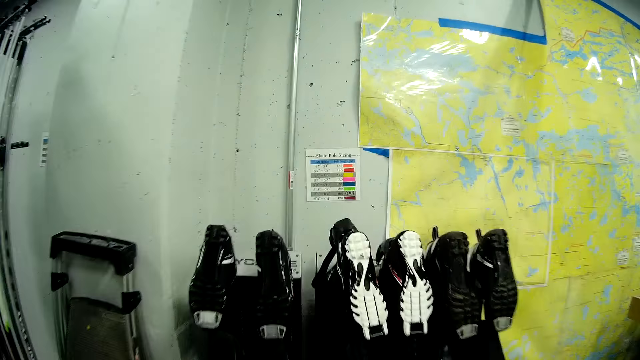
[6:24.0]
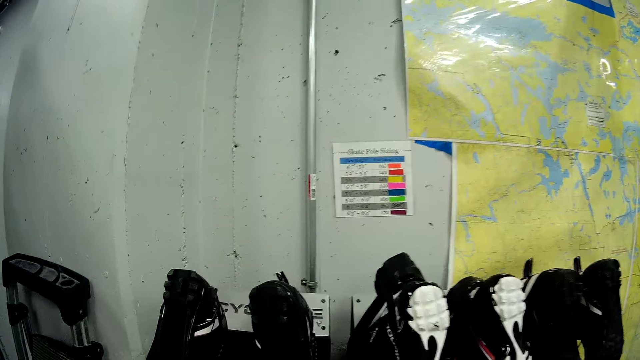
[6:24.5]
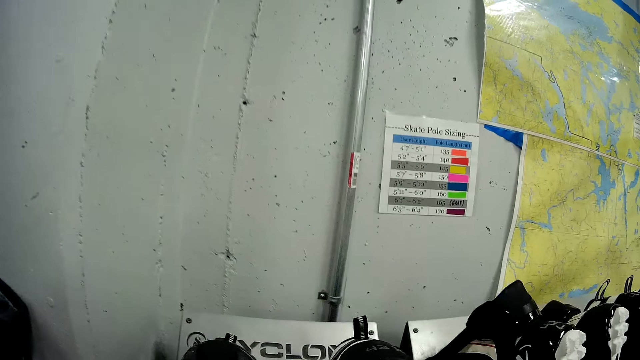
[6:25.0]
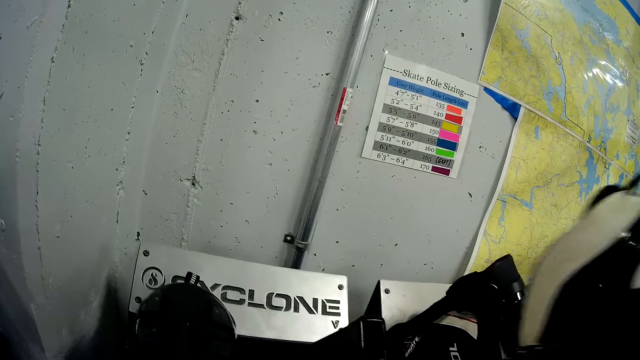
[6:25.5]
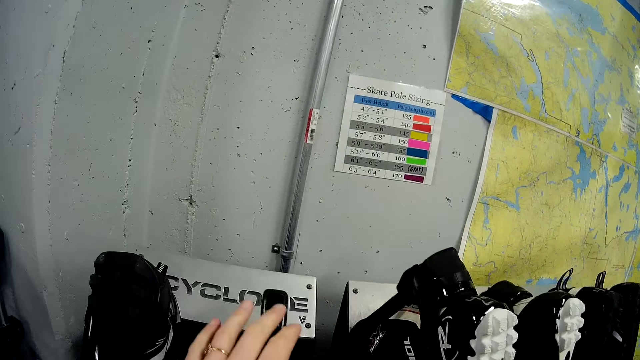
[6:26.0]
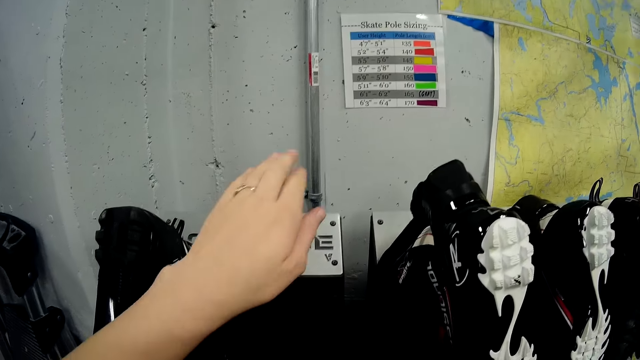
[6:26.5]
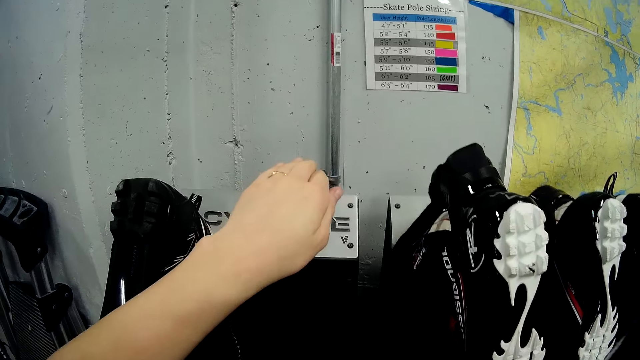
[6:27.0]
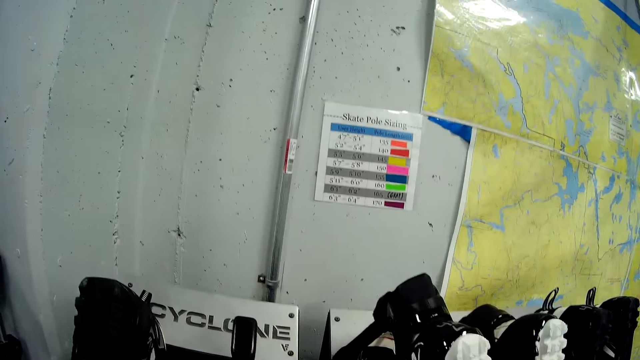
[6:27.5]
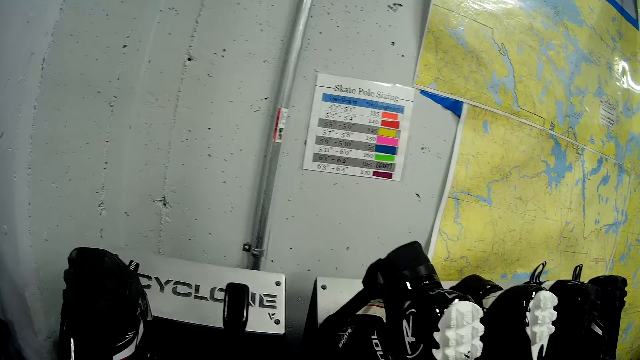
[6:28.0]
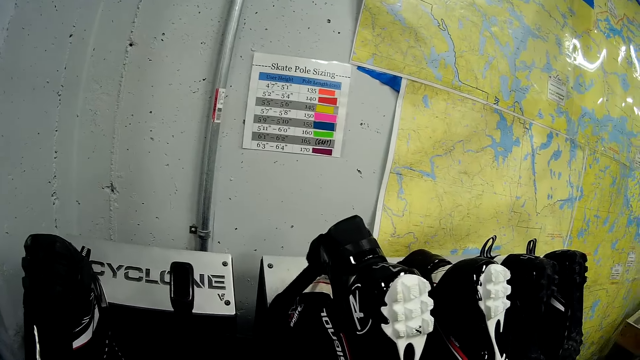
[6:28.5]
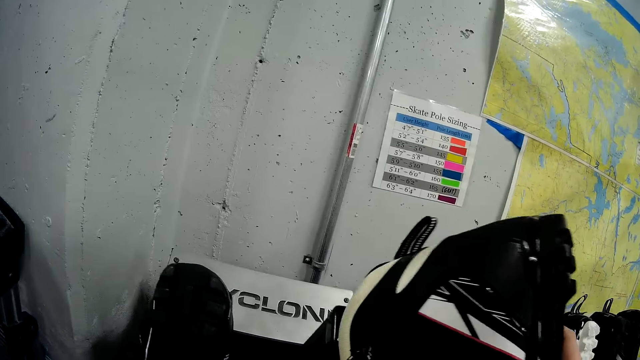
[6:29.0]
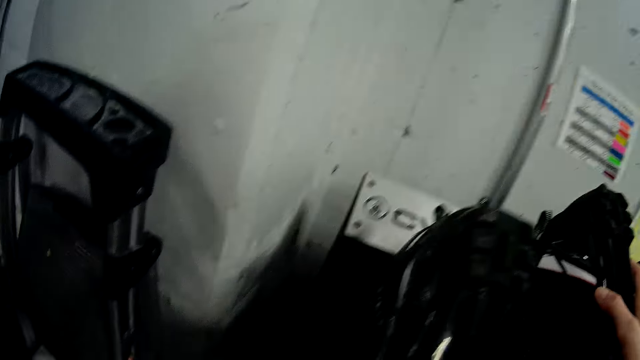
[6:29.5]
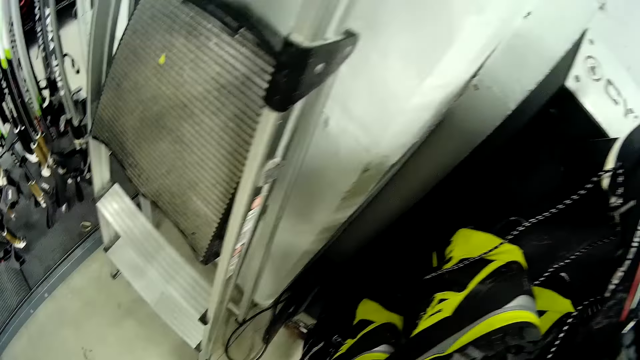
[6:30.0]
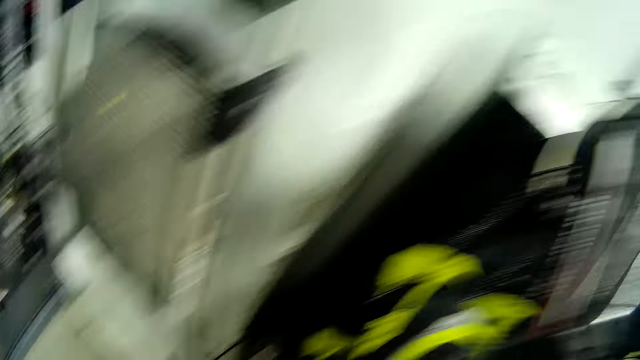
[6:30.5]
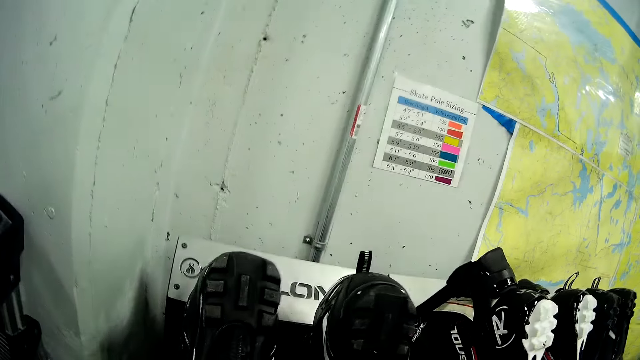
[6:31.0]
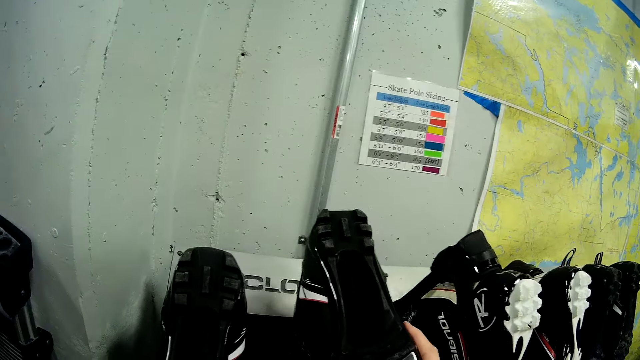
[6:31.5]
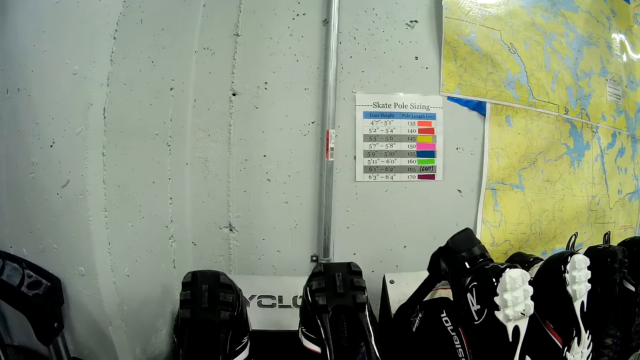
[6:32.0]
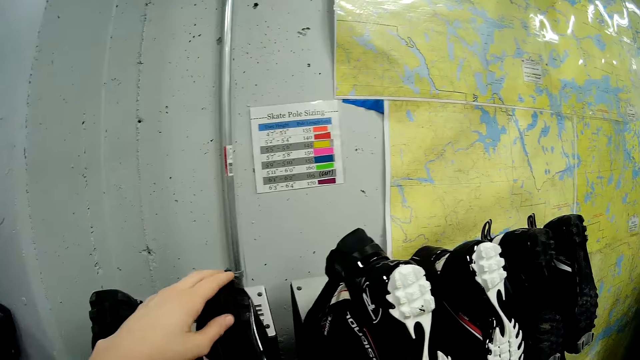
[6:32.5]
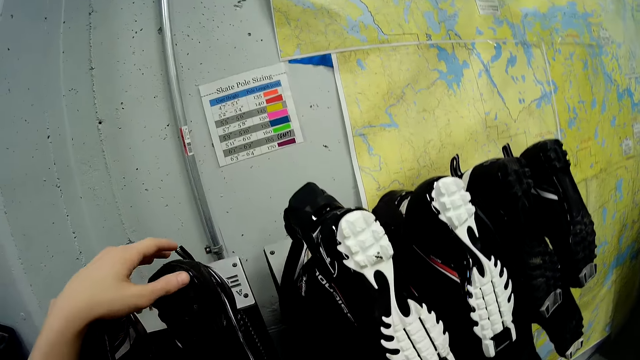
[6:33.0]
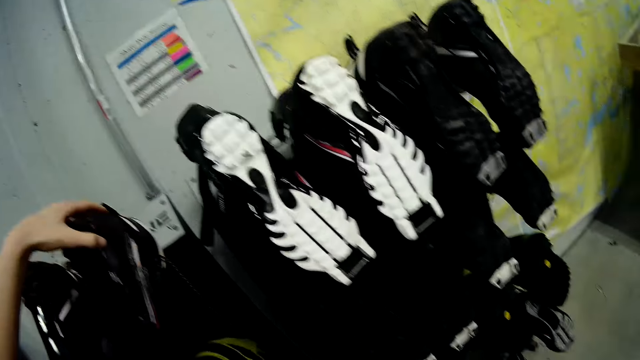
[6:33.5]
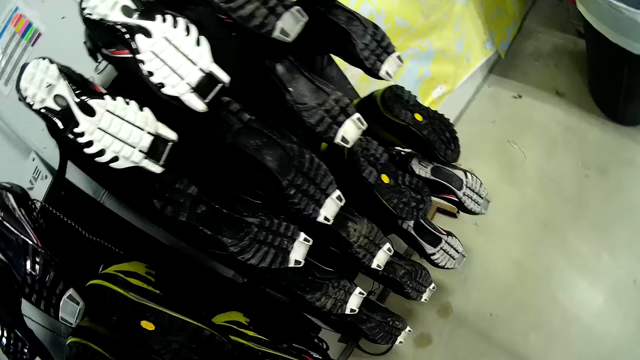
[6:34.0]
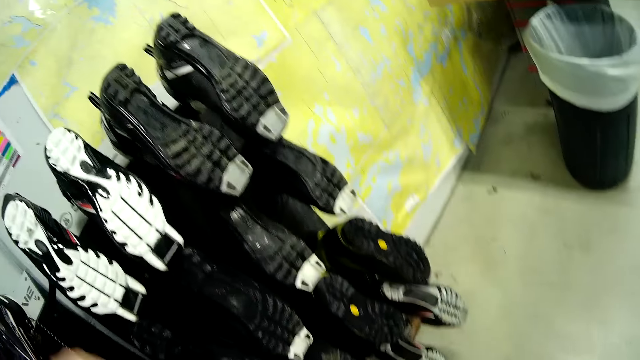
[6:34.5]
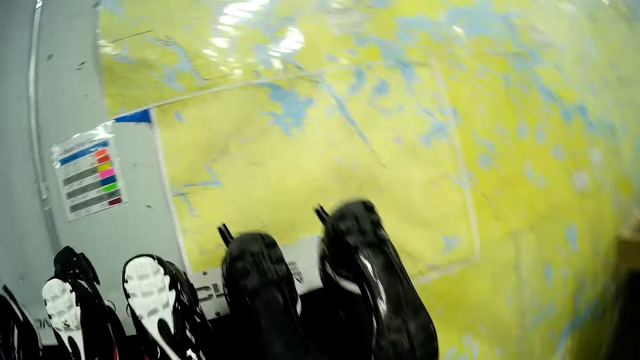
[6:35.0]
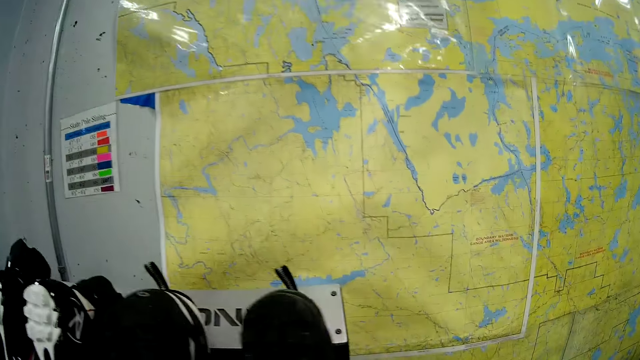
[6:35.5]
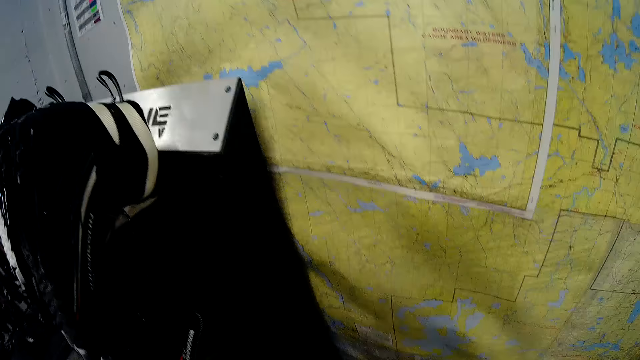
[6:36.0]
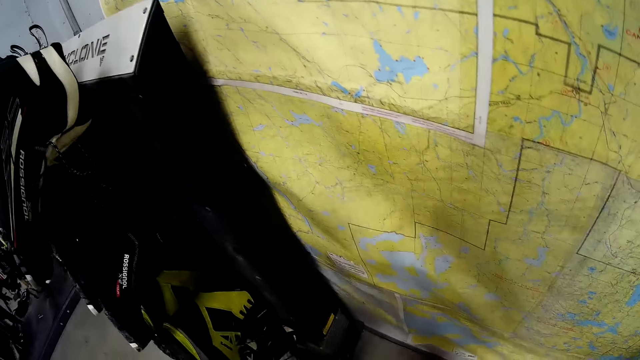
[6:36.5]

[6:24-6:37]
The camera wearer picks up a shoe from the rack. He puts his left hand on the shoe rack. He puts the shoe back on the rack. He walks around the showroom.

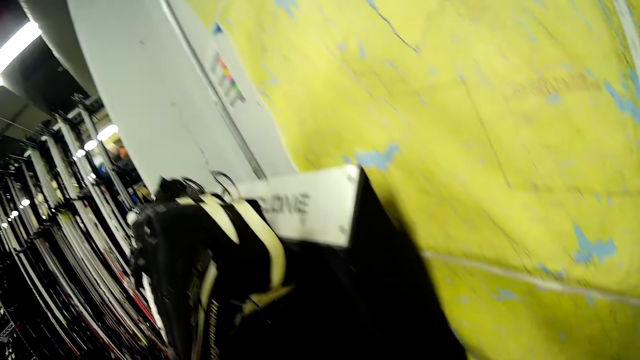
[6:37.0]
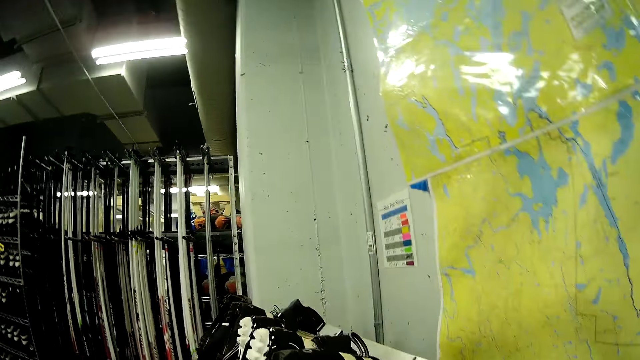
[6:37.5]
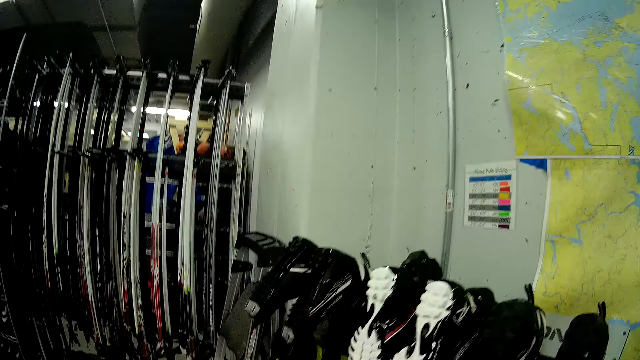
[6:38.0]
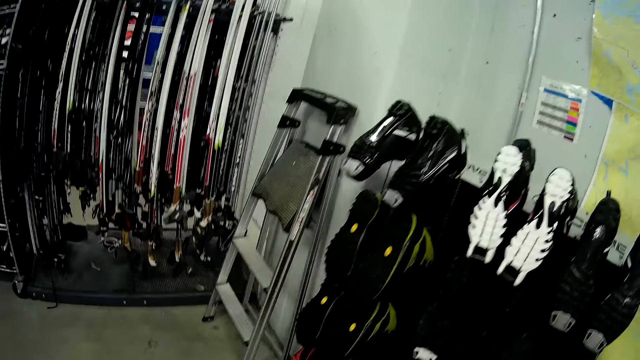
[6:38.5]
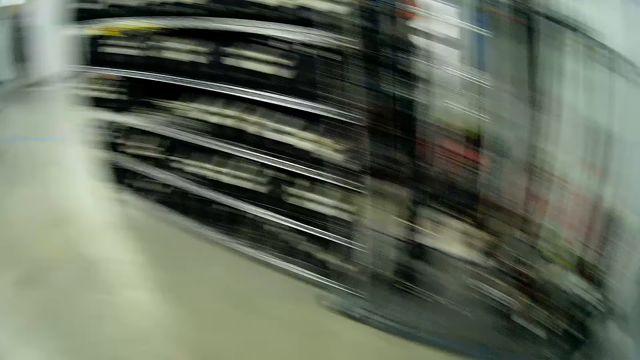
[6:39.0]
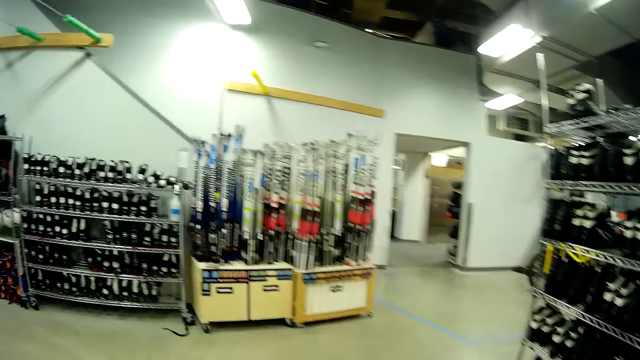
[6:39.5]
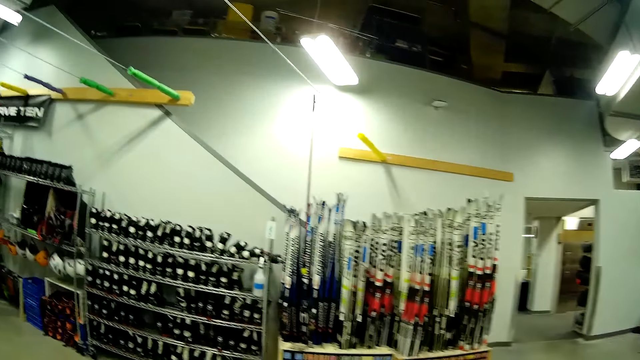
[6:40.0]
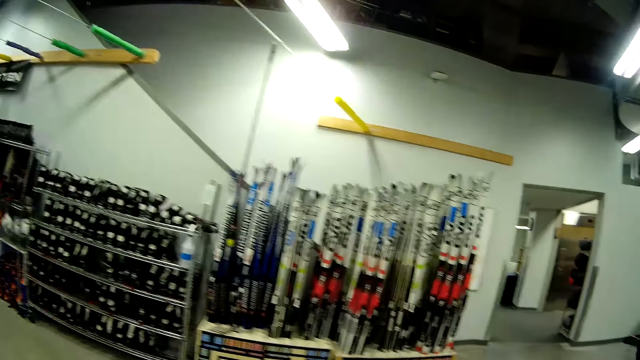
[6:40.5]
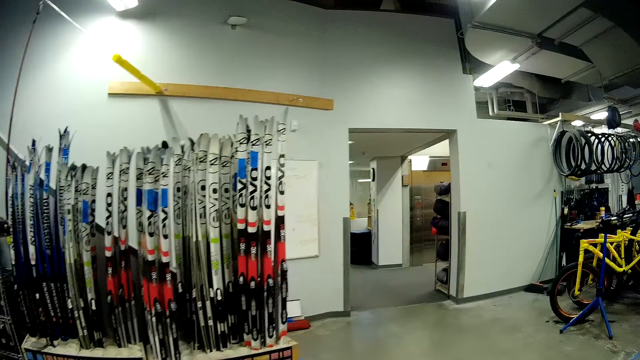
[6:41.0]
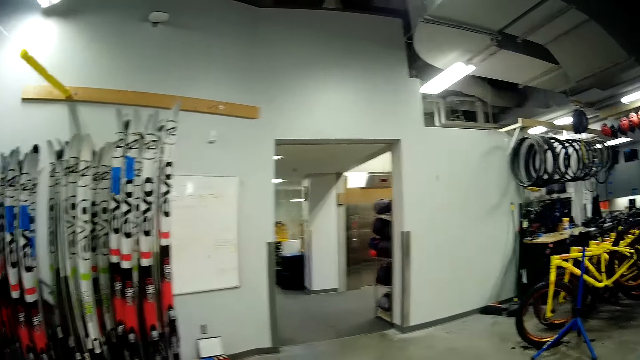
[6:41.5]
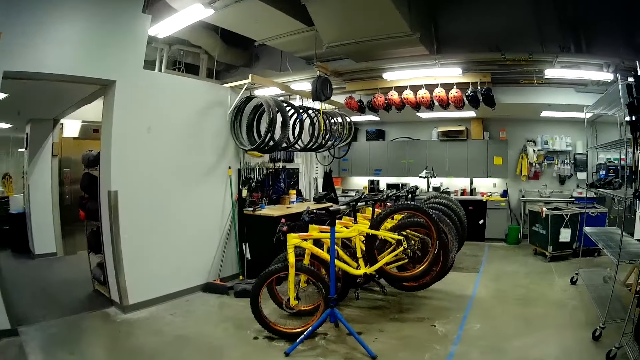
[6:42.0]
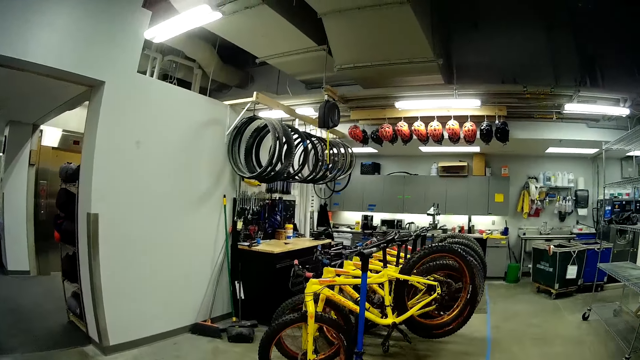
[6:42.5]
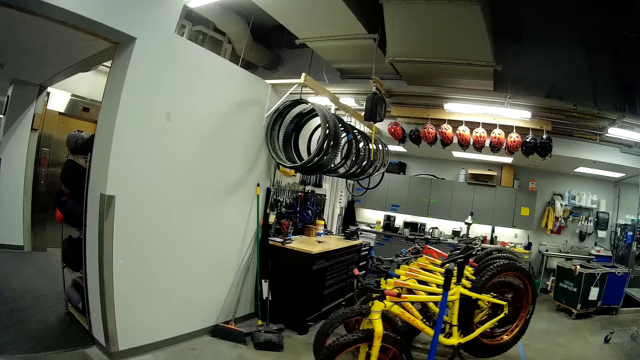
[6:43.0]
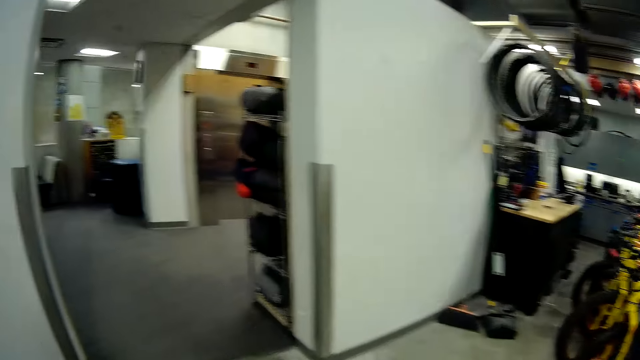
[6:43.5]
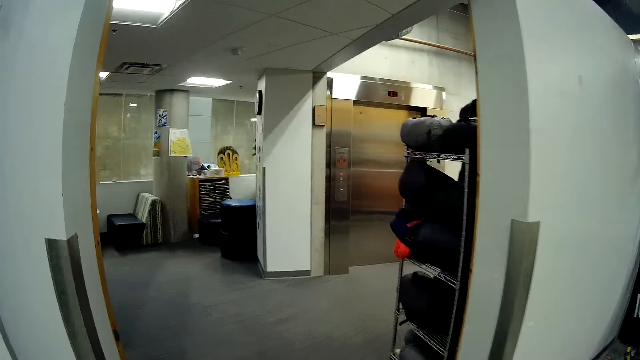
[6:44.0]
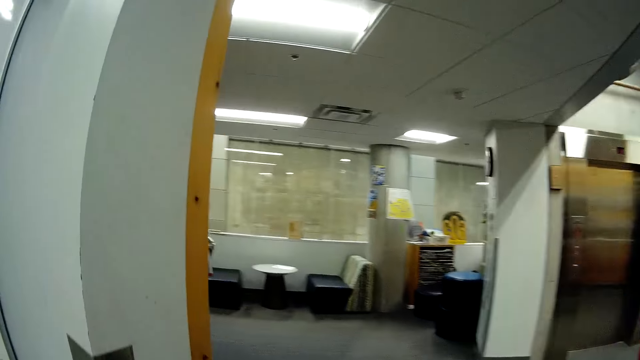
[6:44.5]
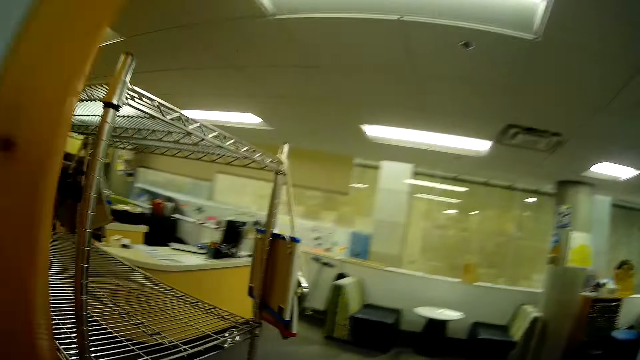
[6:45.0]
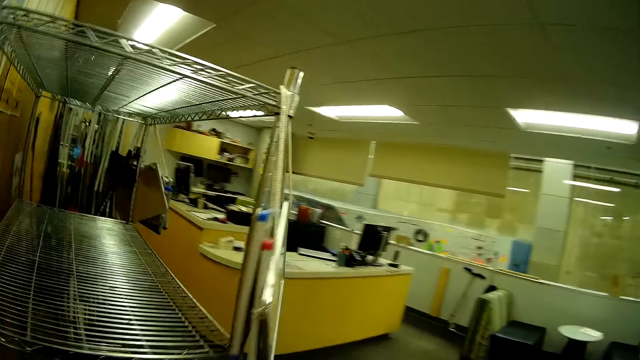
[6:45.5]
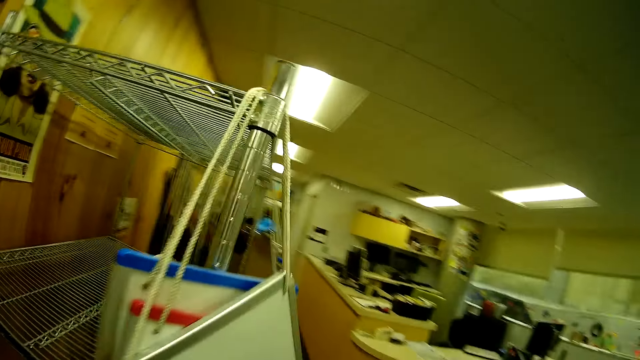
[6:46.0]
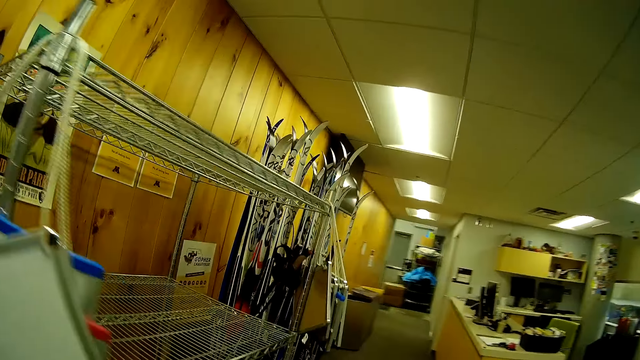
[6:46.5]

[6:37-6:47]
The camera wearer walks towards a rack in the store.
